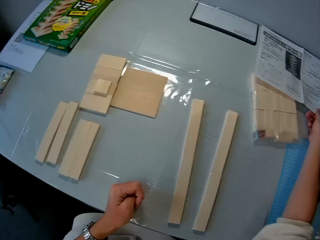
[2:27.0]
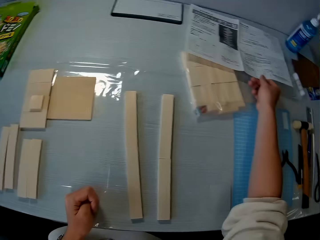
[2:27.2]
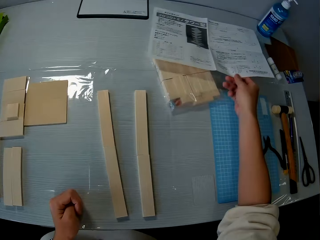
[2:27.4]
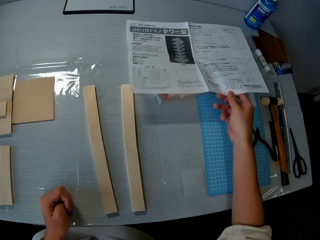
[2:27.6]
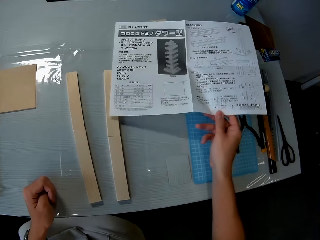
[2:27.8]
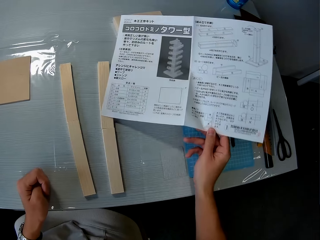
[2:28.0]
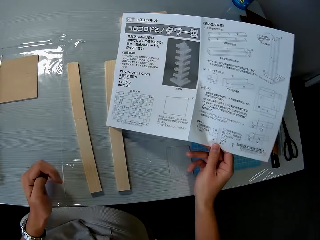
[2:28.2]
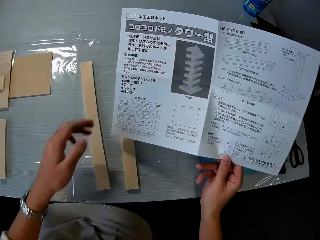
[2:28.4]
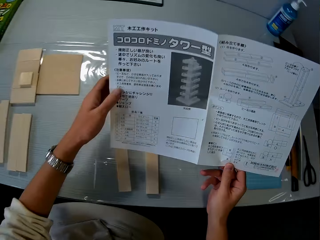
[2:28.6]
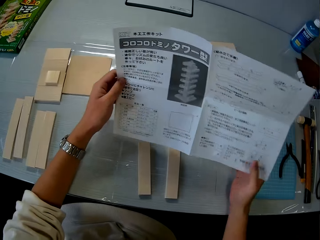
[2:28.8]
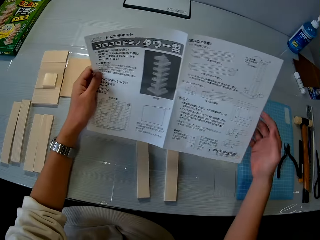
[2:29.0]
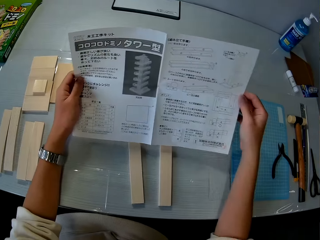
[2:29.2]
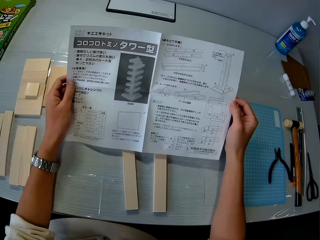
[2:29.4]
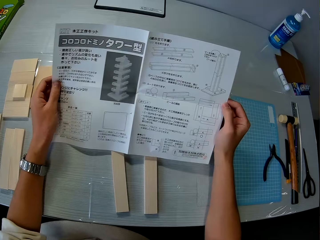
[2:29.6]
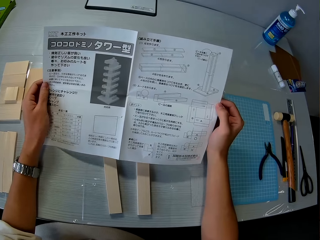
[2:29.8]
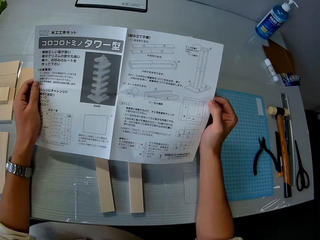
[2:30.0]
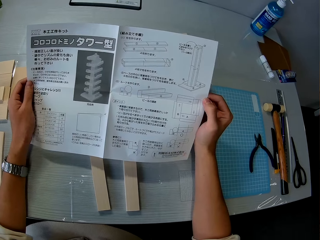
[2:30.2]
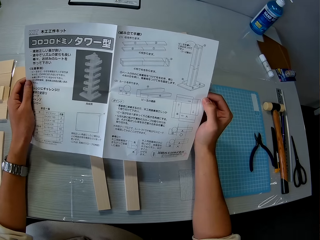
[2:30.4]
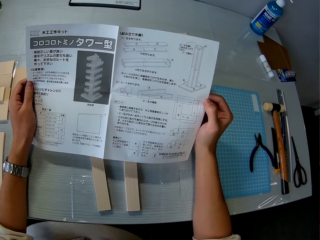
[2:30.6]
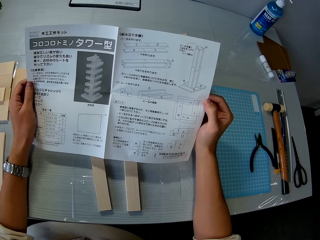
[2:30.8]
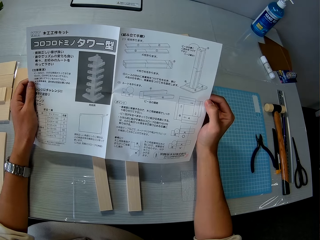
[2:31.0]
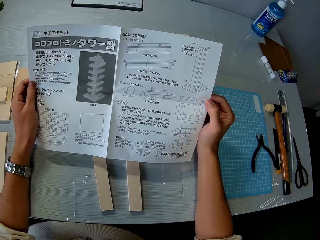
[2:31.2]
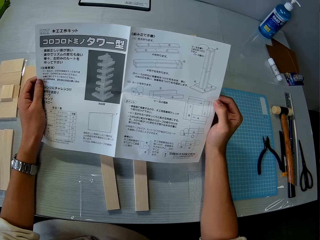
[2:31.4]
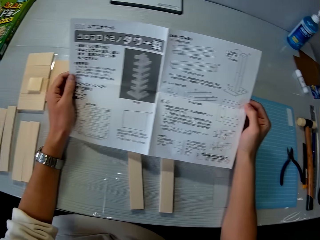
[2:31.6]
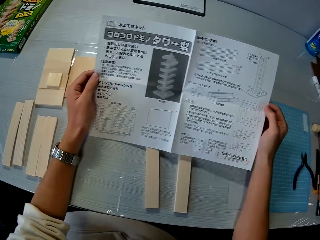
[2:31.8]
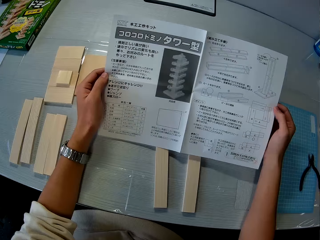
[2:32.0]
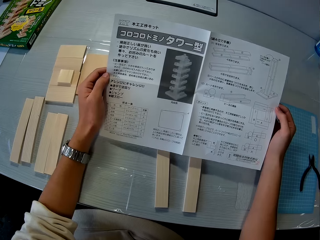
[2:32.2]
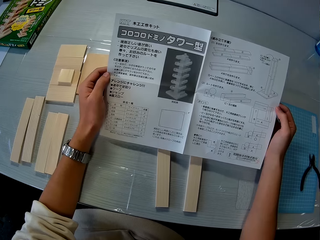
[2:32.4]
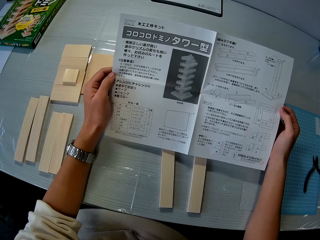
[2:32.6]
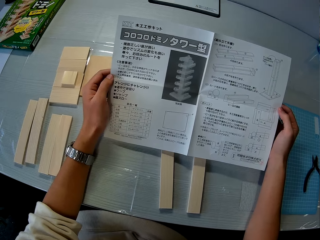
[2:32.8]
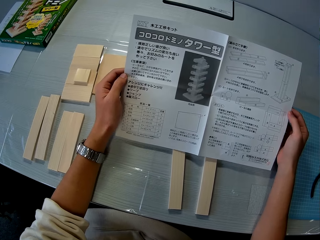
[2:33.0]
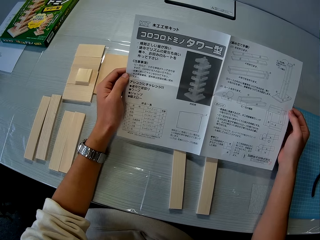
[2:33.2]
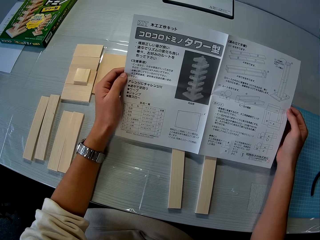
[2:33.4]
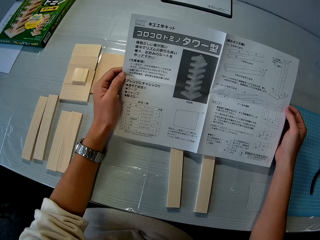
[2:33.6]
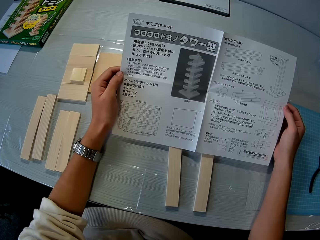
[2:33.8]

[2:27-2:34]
The camera wearer holds the instruction manual with both hands. They read the manual.

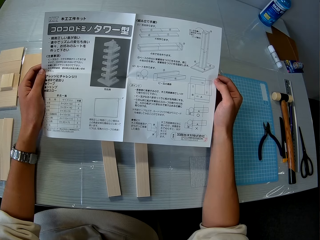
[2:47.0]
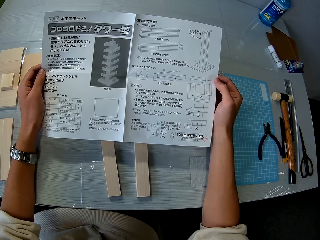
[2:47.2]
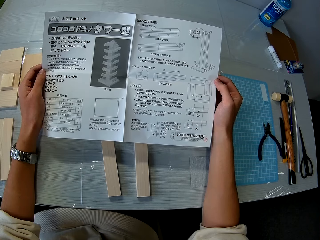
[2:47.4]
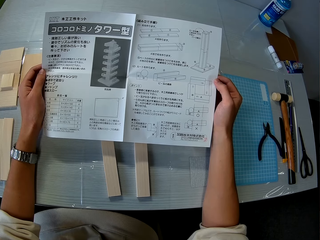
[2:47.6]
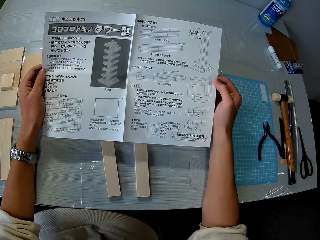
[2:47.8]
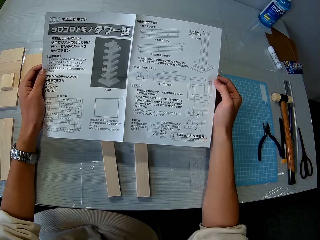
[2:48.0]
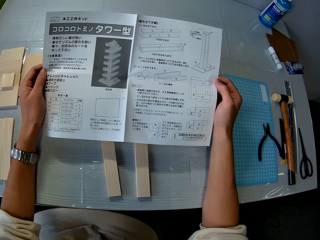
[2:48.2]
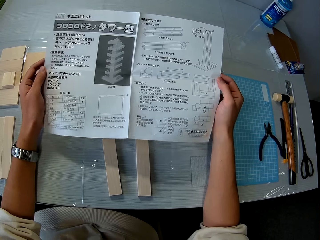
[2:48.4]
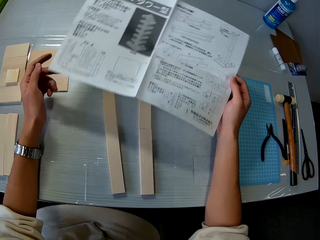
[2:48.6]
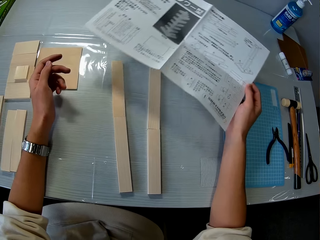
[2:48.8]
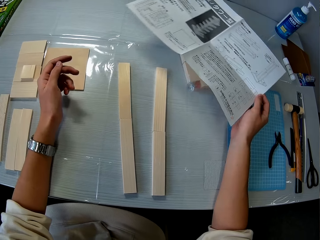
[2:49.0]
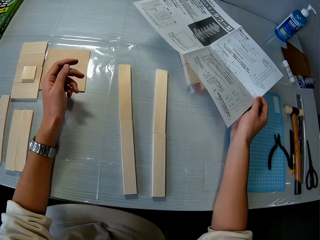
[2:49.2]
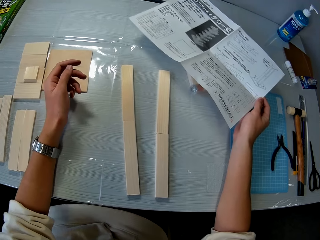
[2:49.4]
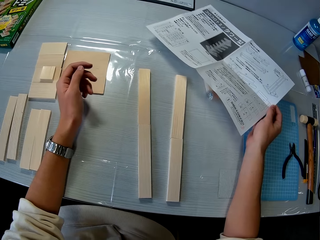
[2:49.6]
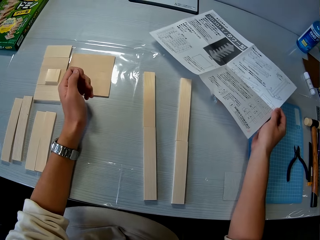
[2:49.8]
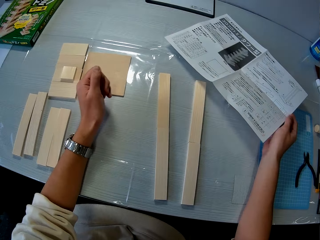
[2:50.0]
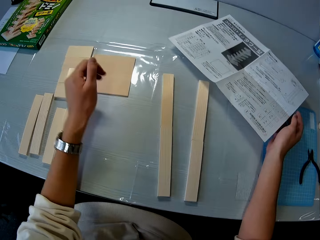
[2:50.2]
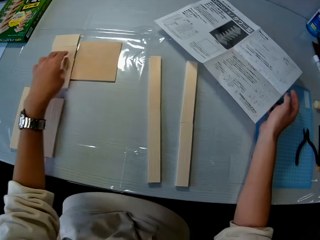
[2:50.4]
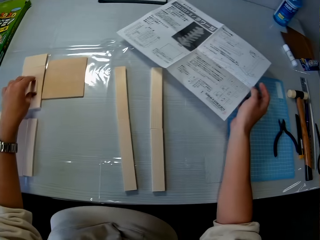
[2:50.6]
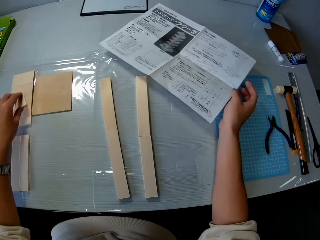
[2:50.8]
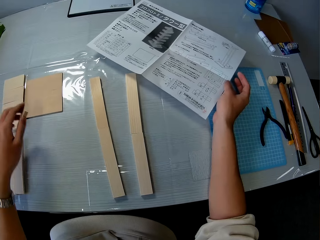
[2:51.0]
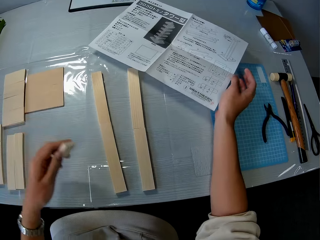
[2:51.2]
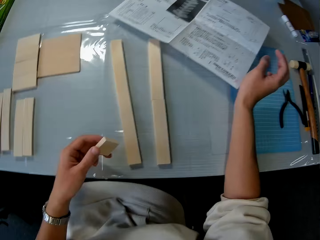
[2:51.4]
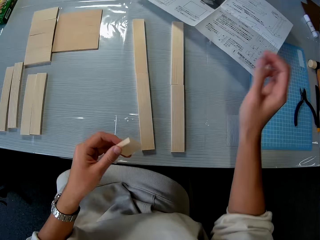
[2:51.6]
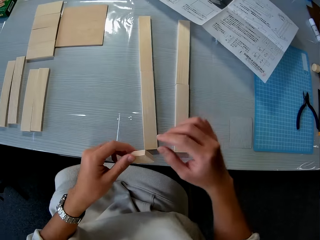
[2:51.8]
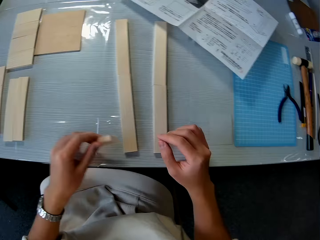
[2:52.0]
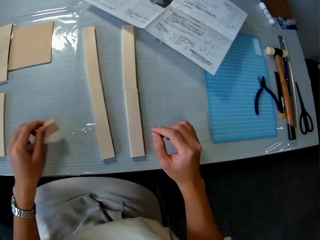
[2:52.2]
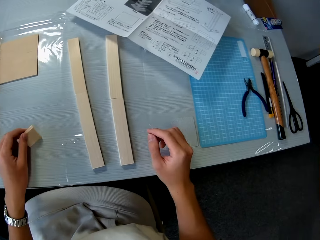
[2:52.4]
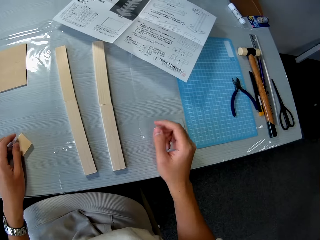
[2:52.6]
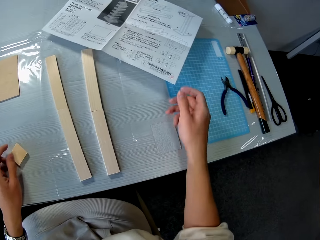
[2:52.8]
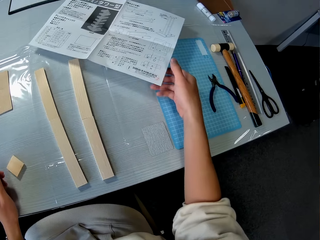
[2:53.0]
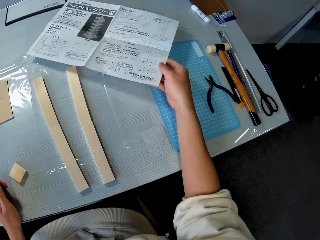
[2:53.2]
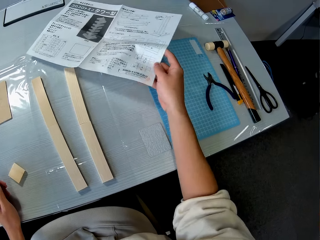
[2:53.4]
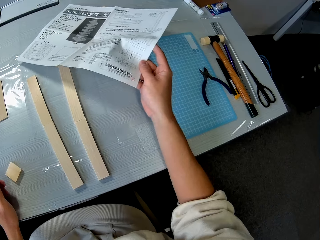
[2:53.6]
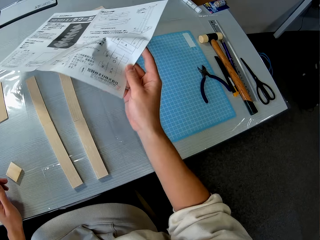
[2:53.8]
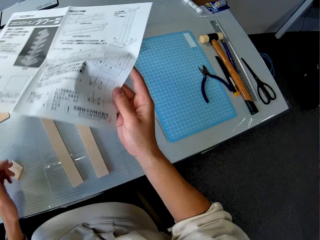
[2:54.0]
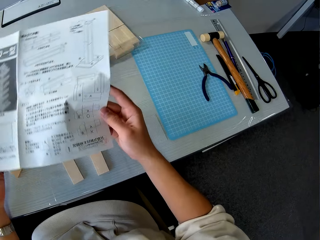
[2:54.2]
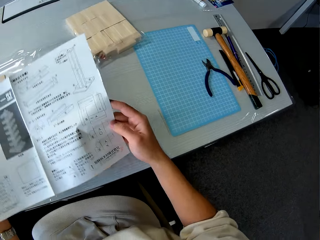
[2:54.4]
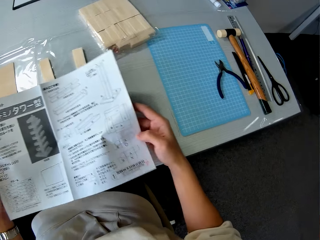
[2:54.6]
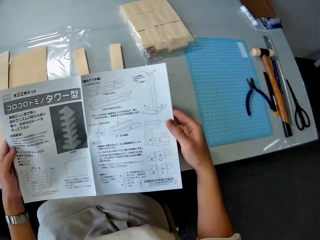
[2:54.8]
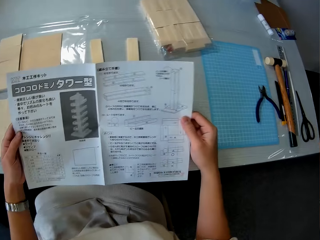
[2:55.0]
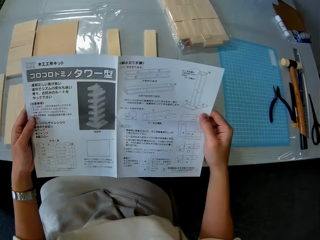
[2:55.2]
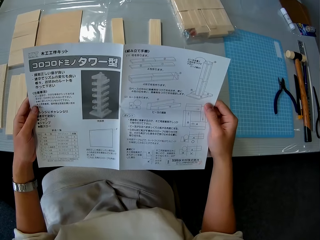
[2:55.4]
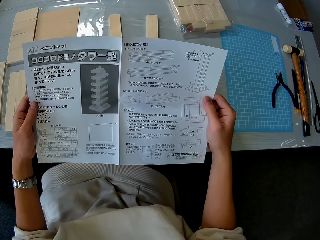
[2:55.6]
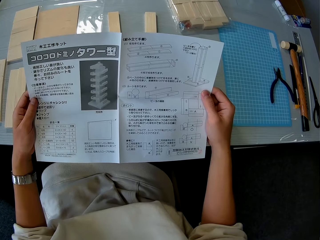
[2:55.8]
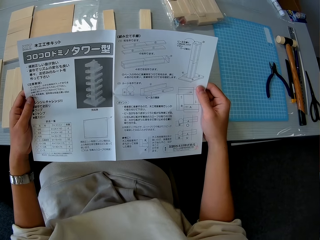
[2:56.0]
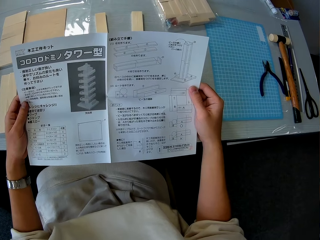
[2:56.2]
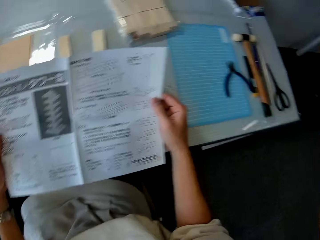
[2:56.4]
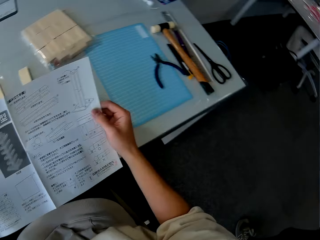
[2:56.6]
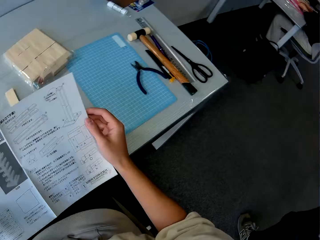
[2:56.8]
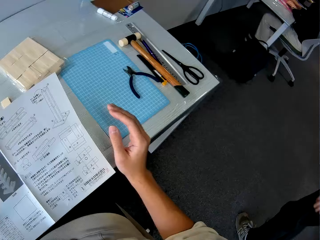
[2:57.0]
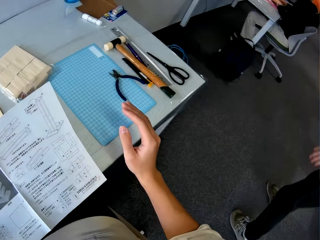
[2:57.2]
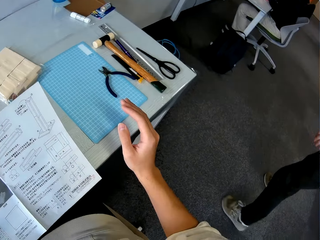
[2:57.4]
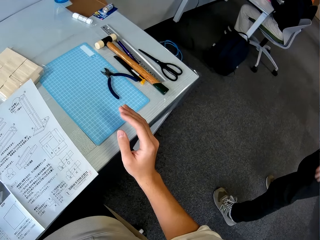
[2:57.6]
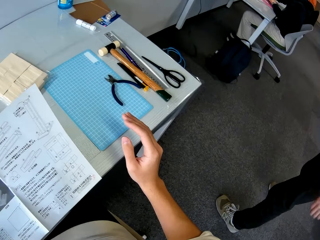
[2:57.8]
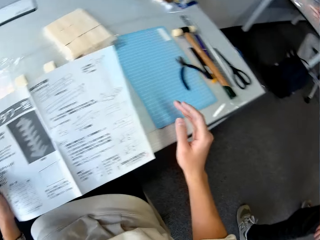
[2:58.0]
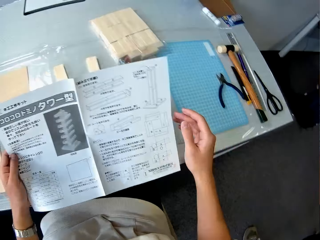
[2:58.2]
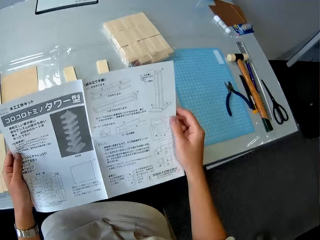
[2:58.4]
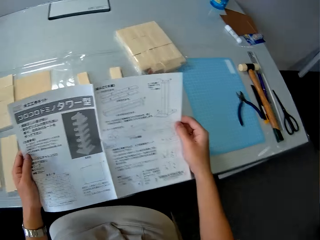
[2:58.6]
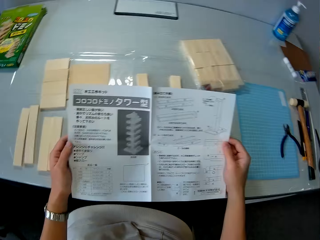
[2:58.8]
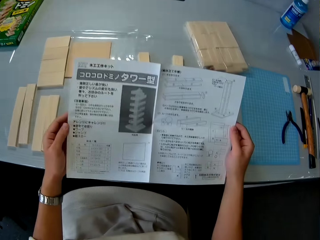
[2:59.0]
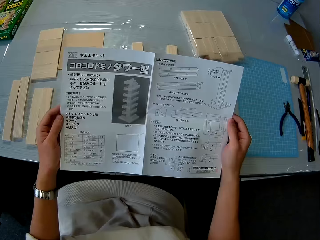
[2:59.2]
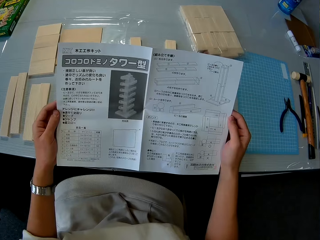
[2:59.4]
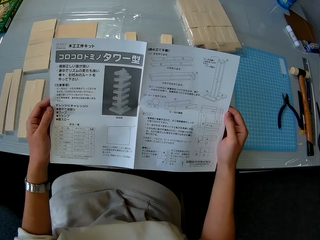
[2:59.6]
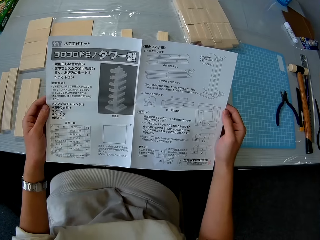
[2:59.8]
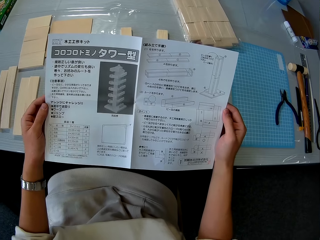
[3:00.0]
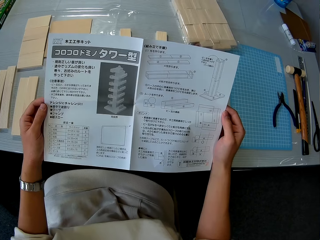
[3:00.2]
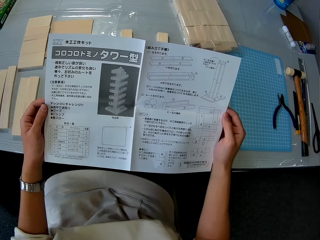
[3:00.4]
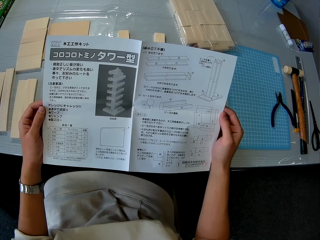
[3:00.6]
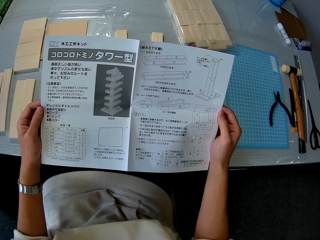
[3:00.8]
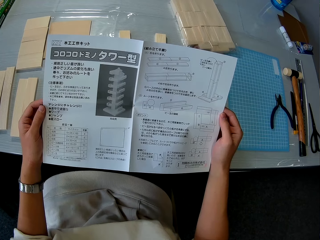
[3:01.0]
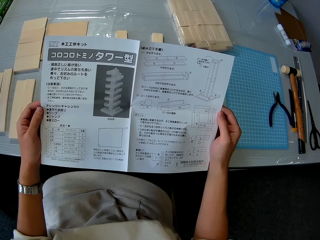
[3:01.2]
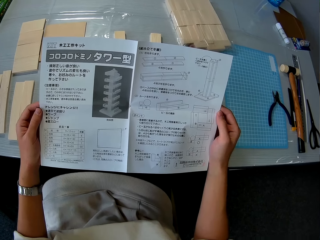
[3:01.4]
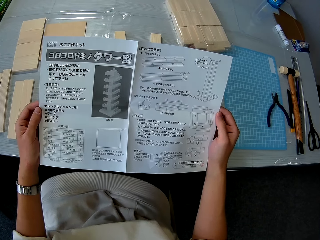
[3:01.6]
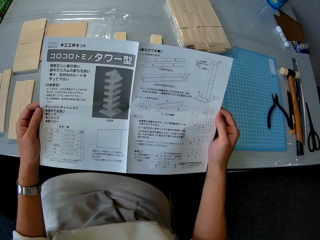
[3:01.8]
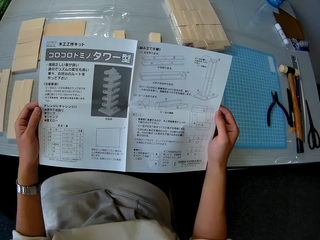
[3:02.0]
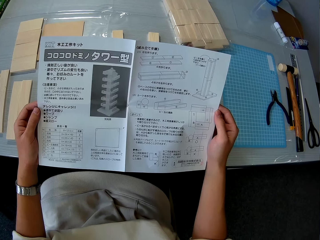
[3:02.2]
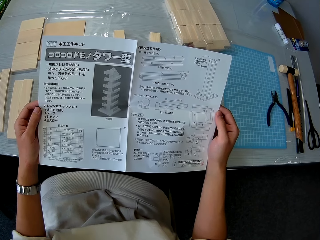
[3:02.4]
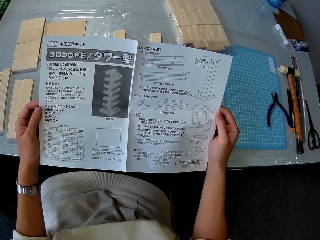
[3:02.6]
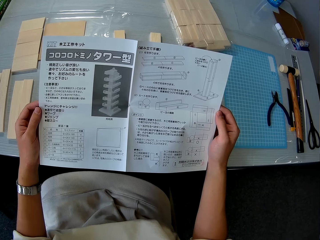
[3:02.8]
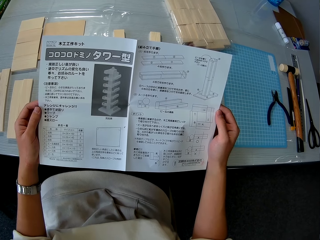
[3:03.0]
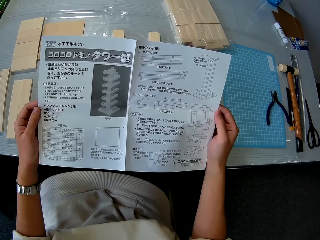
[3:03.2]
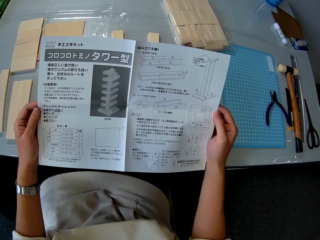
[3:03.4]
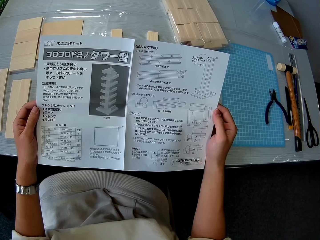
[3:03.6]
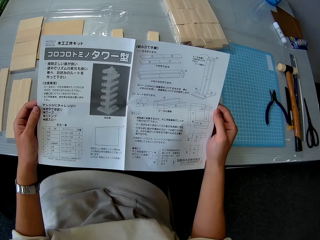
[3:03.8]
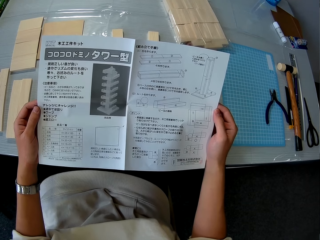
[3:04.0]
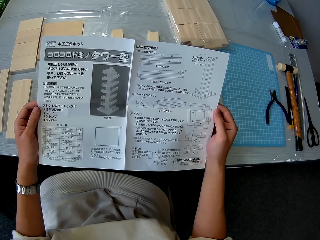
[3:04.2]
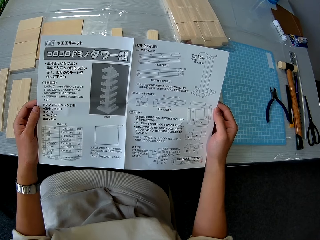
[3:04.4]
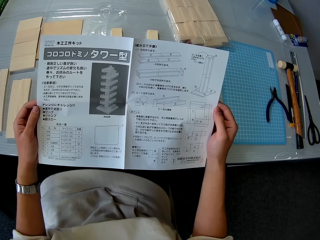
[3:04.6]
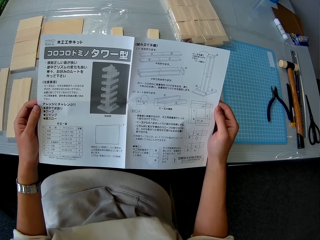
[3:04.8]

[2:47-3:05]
The camera wearer drops the instruction manual on the table with his right hand. He picks up a piece of wood on the table with his left hand. He drops the piece of wood on the table. He picks up the instruction manual on the table with his right hand. He holds the instruction manual with both hands. He reads the manual. He interacts with a man. The man enters the room.
